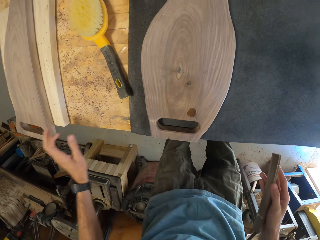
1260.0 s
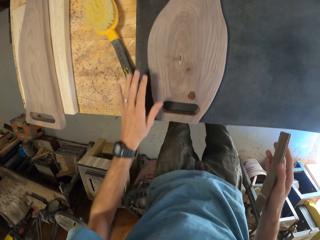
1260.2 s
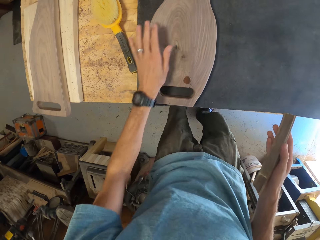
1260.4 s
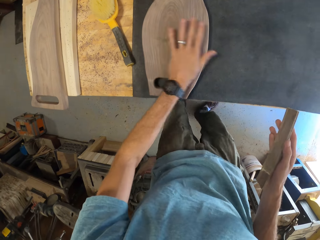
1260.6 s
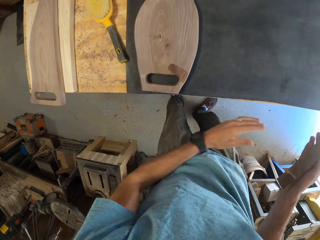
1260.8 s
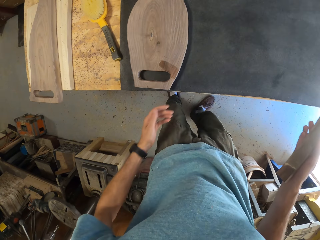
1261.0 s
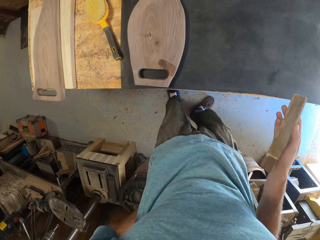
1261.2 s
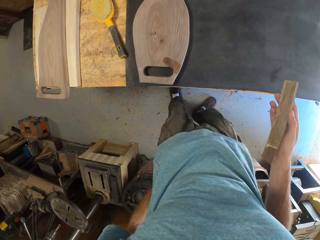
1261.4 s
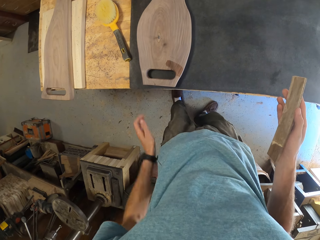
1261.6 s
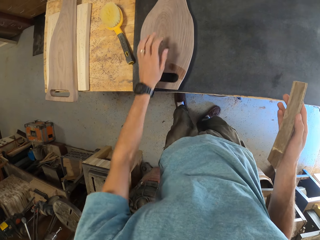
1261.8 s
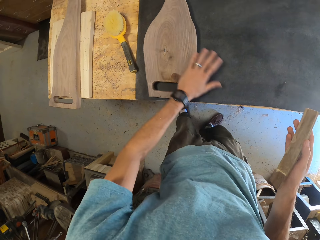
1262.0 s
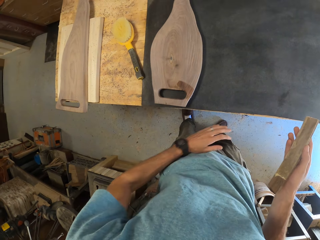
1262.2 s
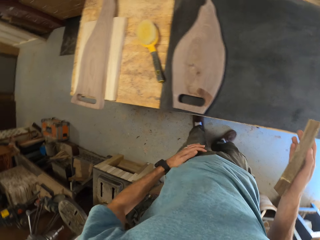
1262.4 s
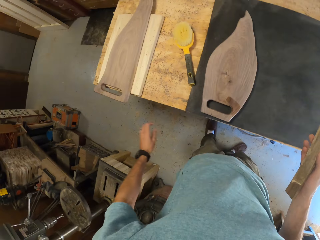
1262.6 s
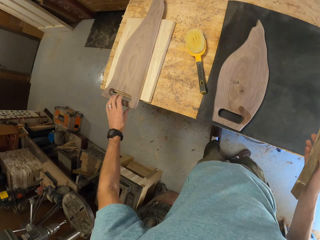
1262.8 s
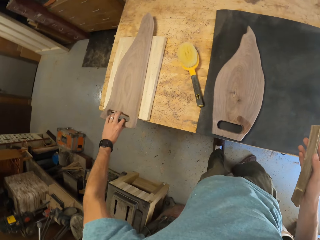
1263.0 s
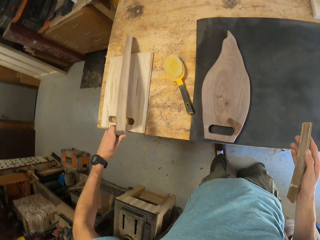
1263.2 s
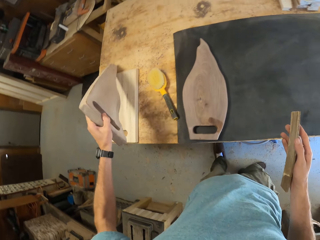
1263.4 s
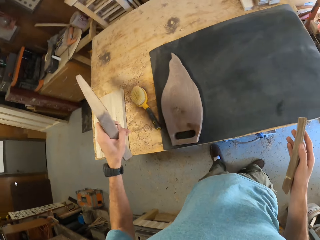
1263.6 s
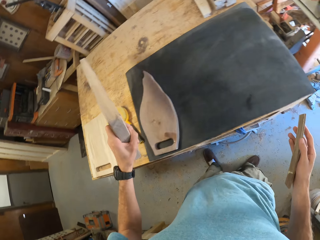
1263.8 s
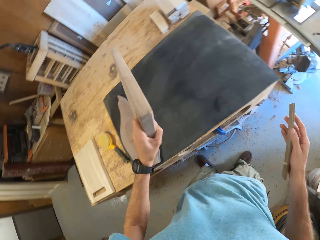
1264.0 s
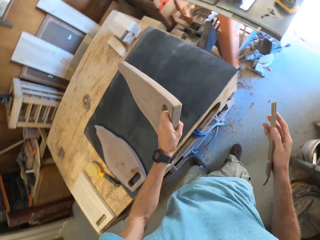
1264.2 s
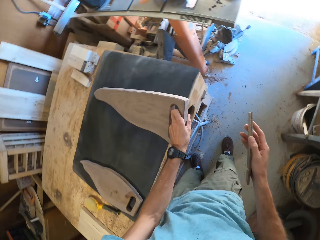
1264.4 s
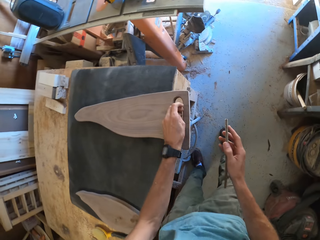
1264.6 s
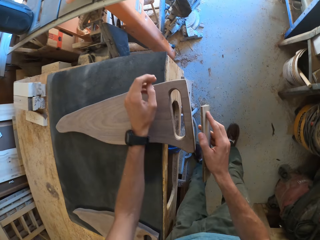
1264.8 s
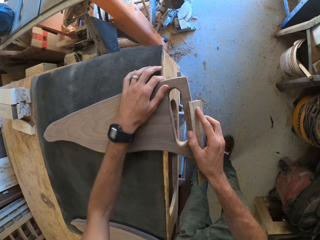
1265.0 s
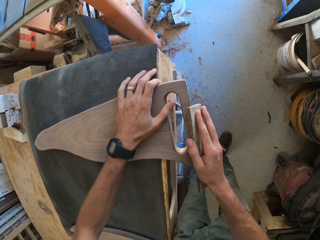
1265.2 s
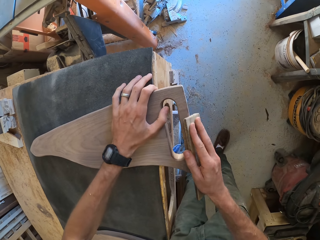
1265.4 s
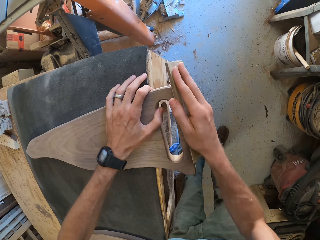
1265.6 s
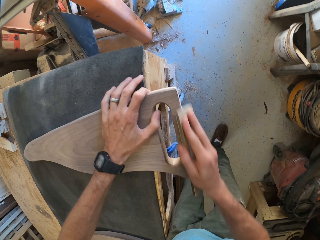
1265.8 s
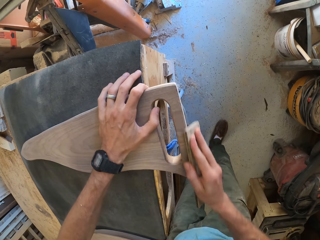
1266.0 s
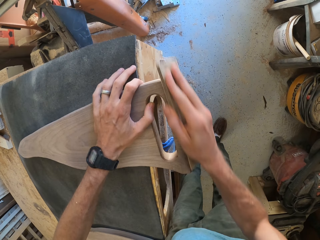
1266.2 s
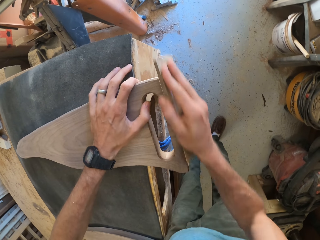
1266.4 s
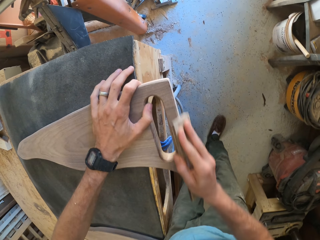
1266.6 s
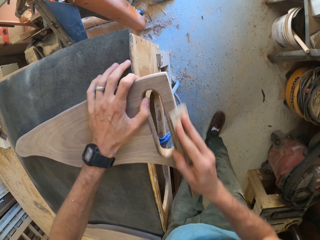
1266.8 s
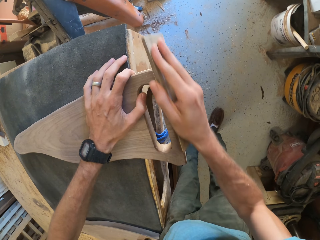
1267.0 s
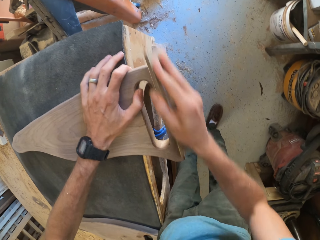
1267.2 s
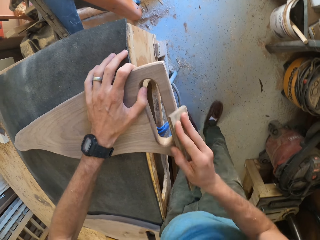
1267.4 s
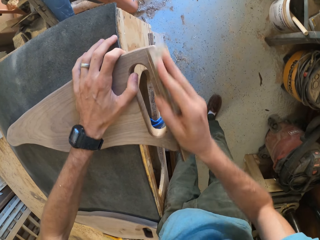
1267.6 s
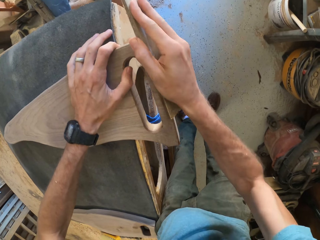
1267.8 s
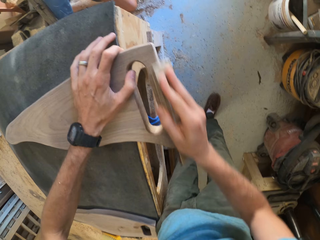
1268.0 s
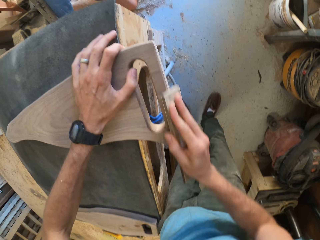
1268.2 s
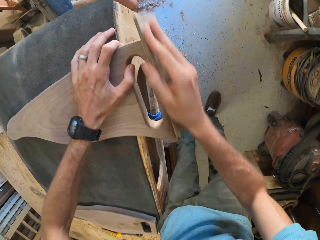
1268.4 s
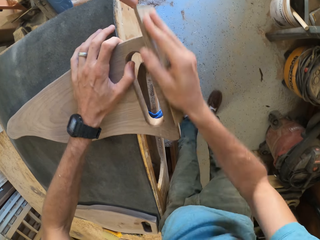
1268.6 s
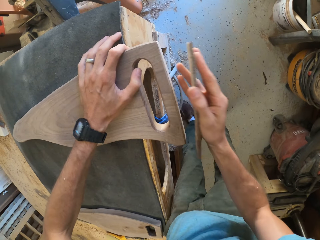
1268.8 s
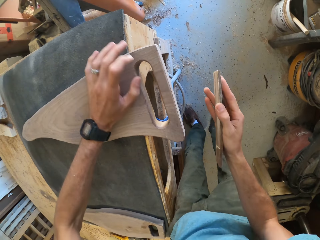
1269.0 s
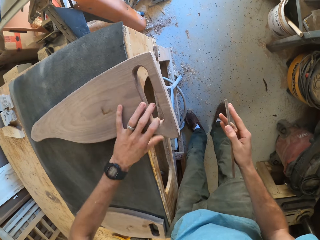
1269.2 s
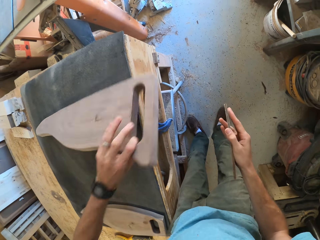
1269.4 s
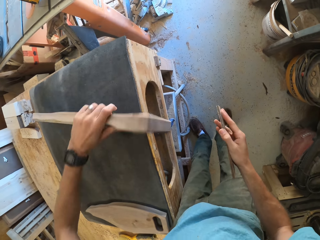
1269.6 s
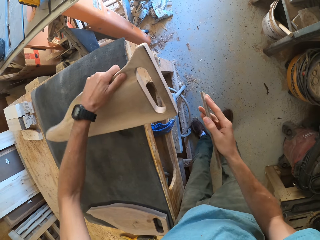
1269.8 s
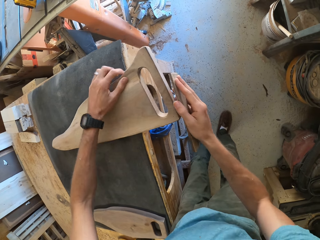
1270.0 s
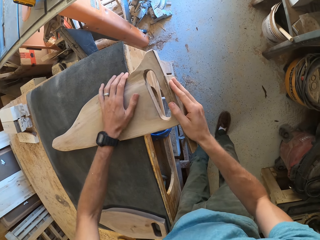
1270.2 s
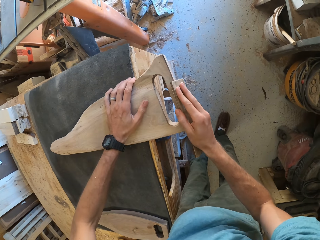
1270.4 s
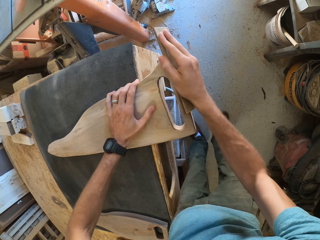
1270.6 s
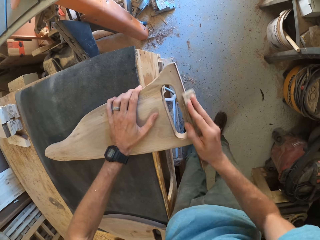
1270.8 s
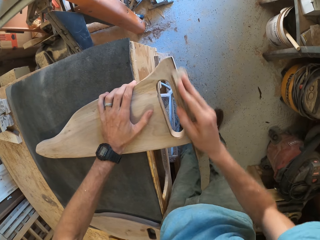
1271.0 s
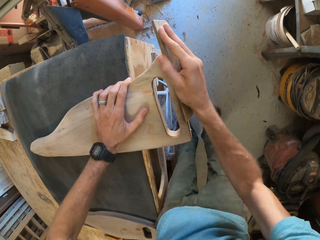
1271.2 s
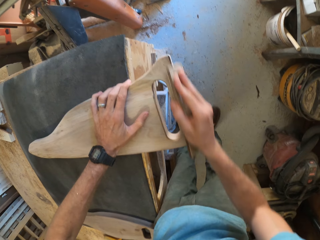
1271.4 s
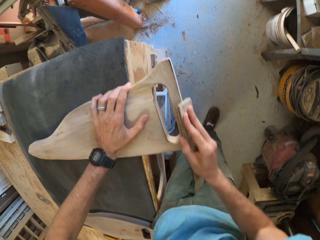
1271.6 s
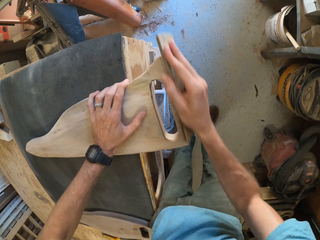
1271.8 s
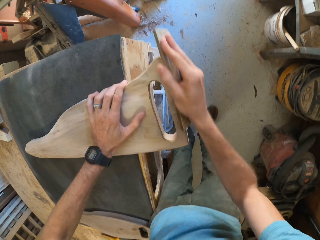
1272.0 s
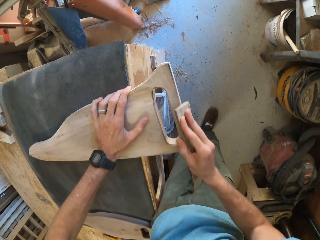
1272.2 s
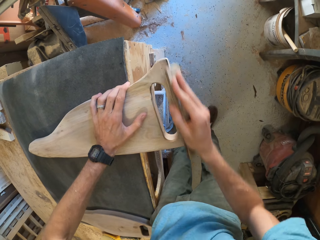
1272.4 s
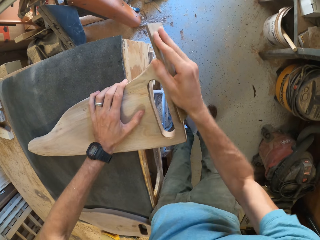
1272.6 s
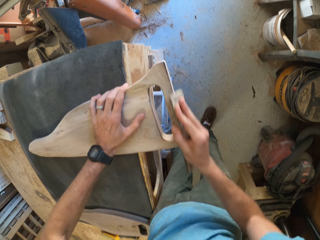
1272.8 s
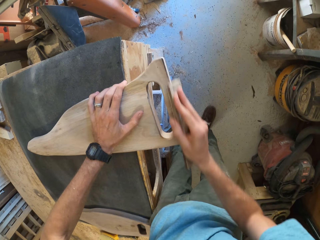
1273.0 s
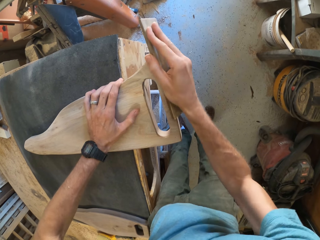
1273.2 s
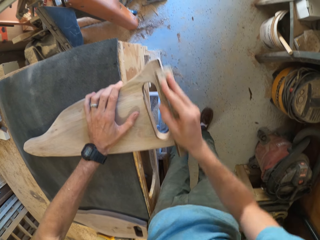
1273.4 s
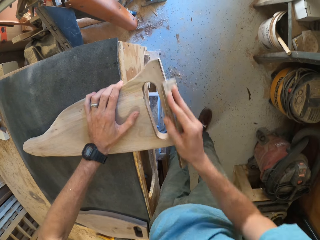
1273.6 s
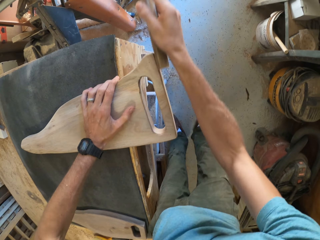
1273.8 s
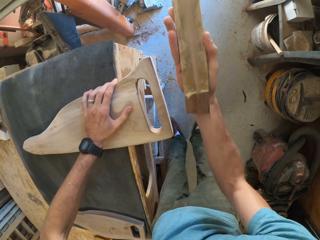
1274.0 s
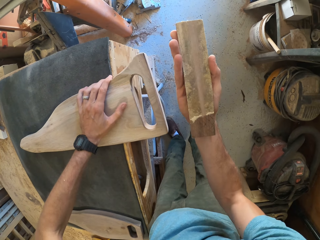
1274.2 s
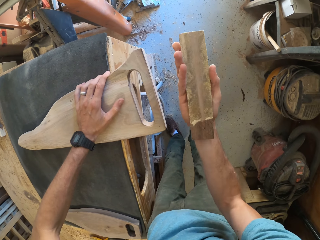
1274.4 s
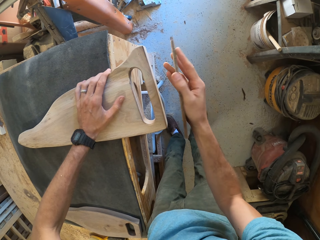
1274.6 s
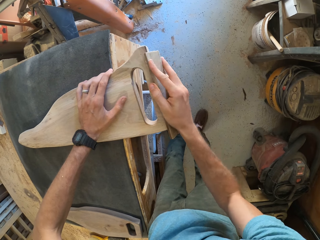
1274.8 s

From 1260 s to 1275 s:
Sweat falls on the piece of wood from his face. The camera wearer cleans off the sweat on the piece of wood with his left hand. He picks up the first piece of wood from the second piece of wood on the table with his left hand. He places the first piece of wood on the table. He smoothens the edge of the first piece of wood with the wooden sandpaper in his left hand. He turns over the first piece of wood with his left hand. He smoothens the edge of the first piece of wood with the wooden sandpaper in his left hand.

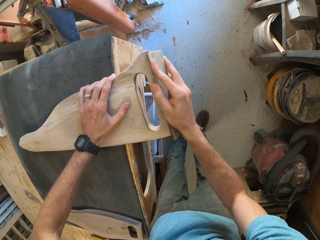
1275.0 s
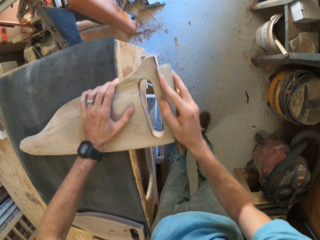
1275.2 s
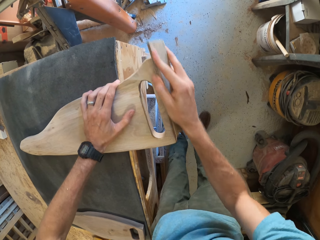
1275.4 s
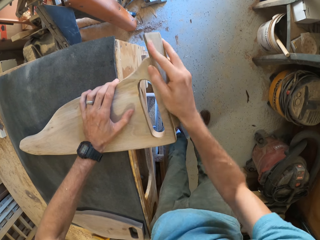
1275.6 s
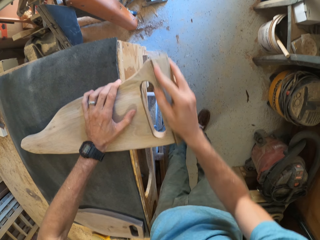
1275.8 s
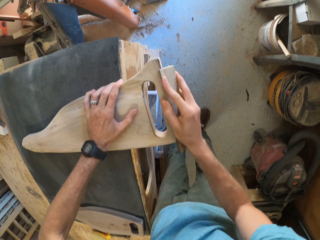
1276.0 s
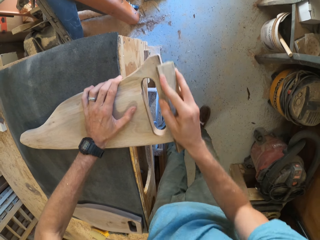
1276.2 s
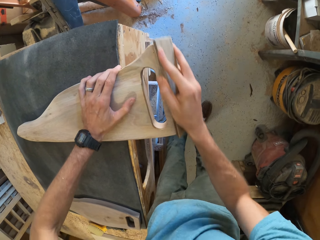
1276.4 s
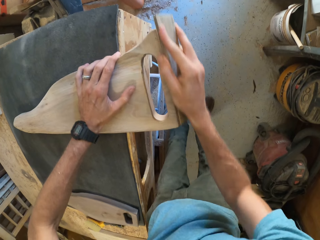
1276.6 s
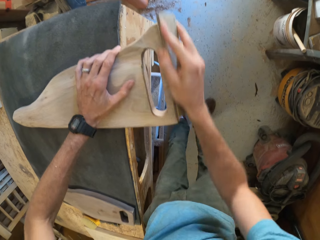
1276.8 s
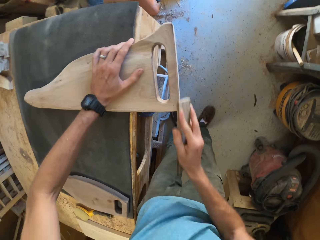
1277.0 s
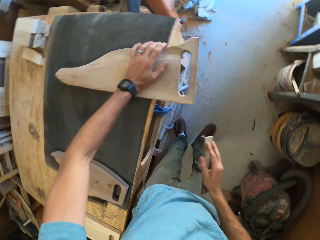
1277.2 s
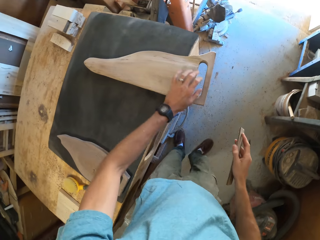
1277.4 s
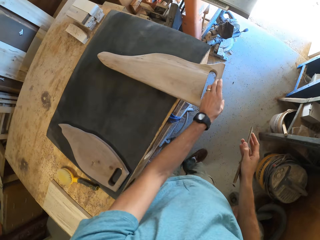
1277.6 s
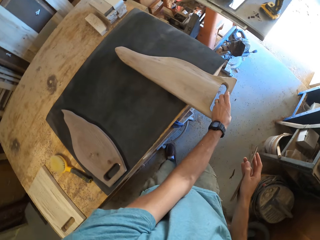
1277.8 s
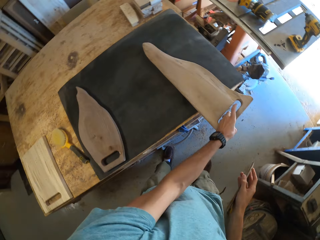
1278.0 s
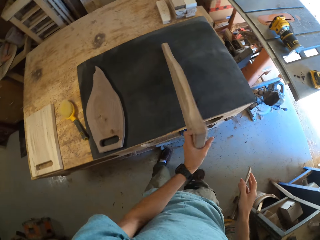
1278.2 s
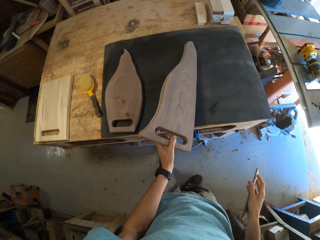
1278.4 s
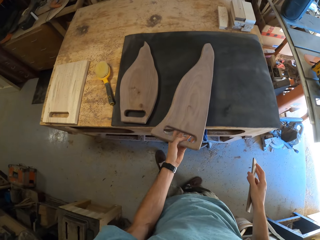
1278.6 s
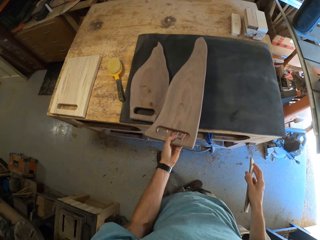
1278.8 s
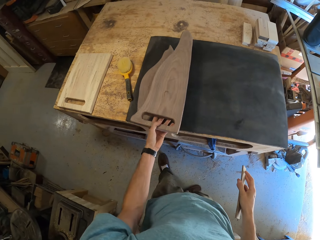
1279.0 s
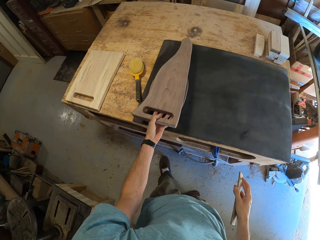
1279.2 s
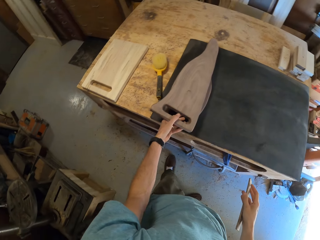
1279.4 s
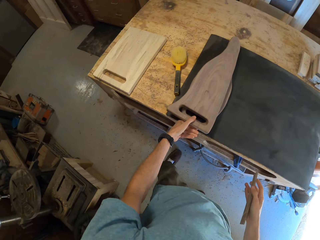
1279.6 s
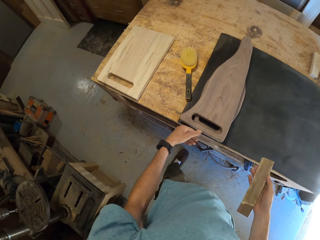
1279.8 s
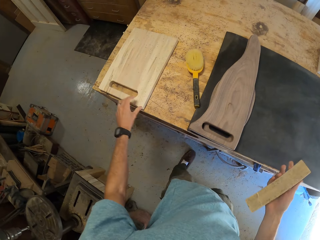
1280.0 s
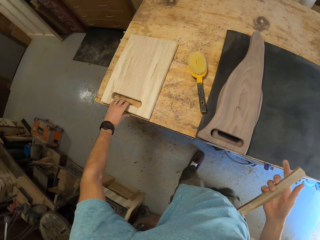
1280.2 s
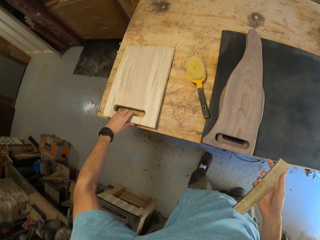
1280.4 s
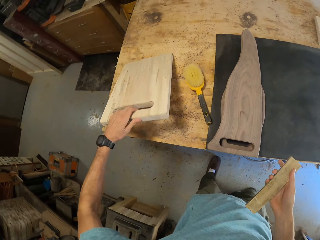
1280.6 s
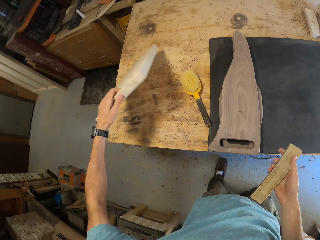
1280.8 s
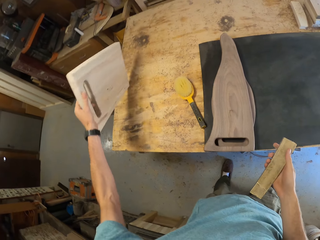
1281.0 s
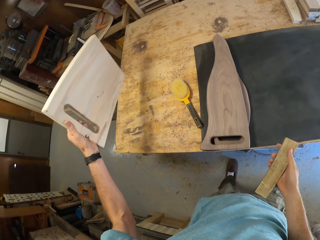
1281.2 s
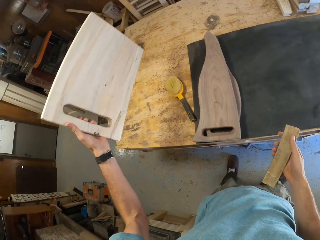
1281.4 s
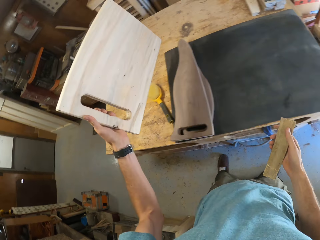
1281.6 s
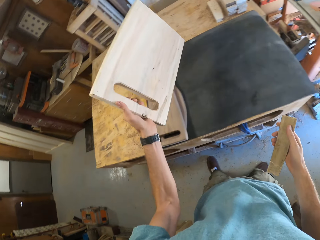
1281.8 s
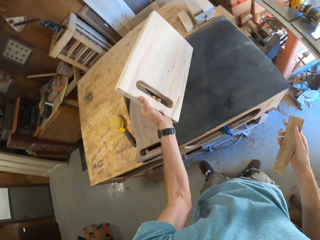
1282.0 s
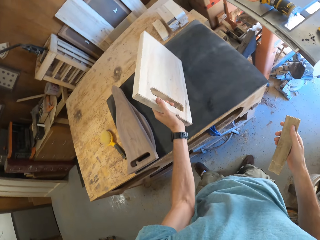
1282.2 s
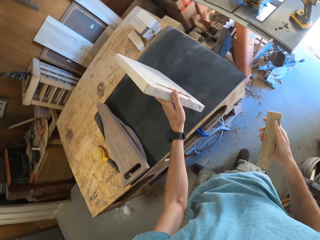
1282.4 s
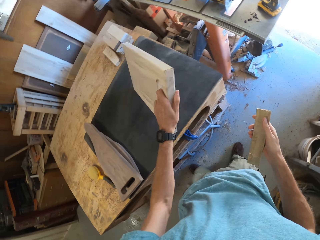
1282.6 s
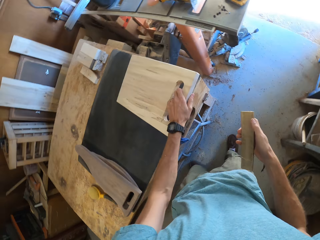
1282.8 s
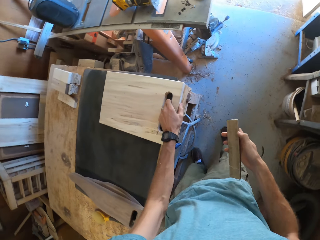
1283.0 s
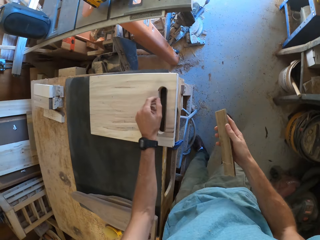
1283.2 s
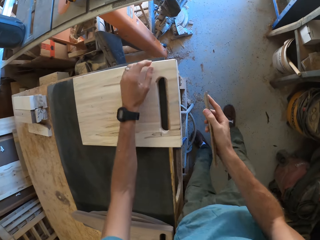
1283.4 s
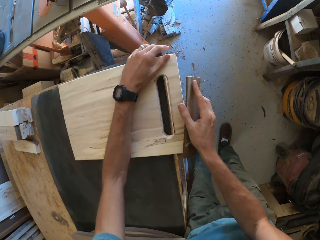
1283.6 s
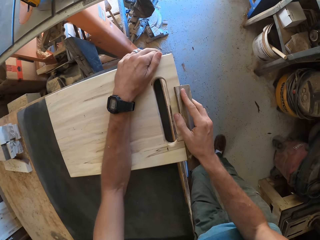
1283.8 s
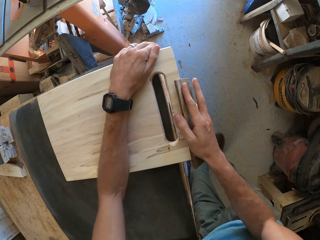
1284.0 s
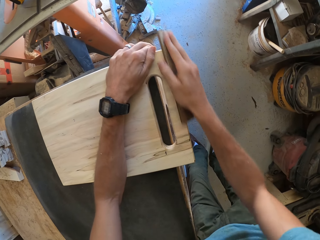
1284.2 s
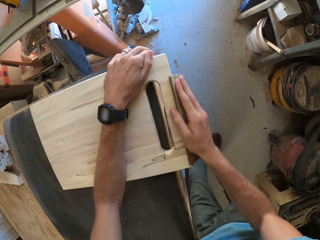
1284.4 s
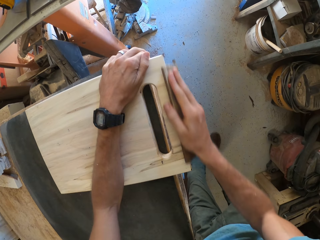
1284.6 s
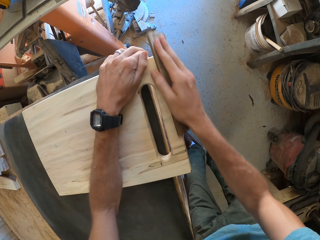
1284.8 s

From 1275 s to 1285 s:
The camera wearer turns over the first piece of wood with his left hand. He places the first piece of wood on the third piece of wood on the table with his left hand. He picks up the second piece of wood from the table with his left hand. He places the second piece of wood on the table.
